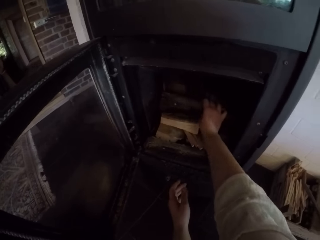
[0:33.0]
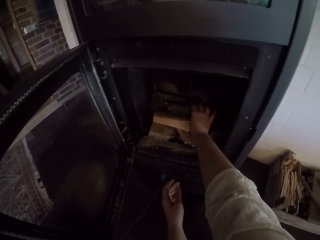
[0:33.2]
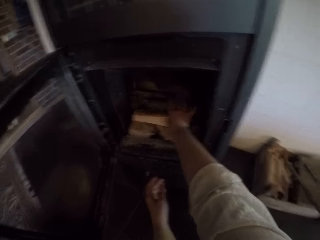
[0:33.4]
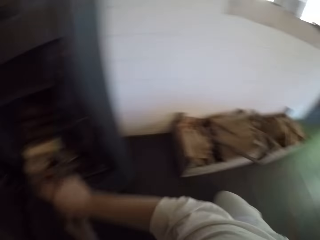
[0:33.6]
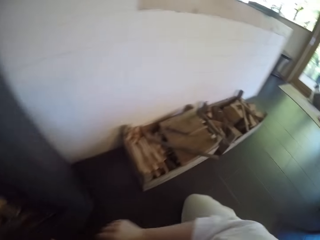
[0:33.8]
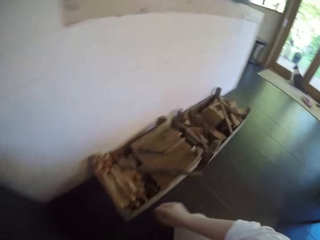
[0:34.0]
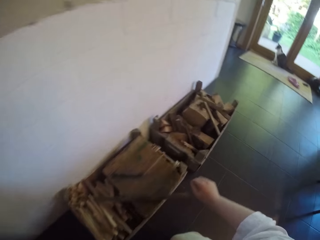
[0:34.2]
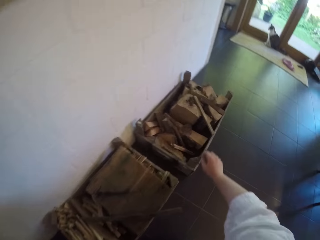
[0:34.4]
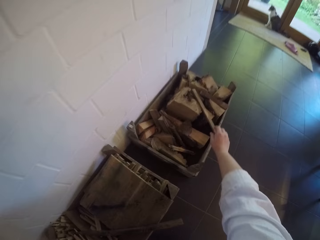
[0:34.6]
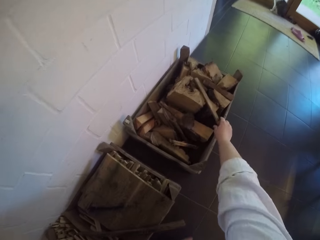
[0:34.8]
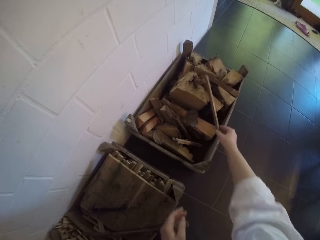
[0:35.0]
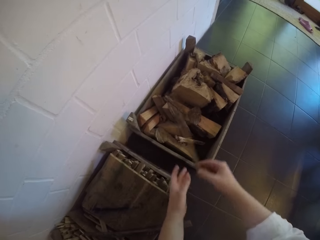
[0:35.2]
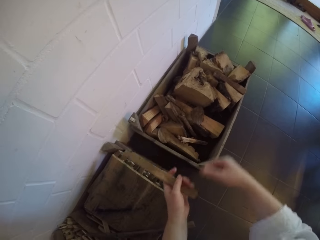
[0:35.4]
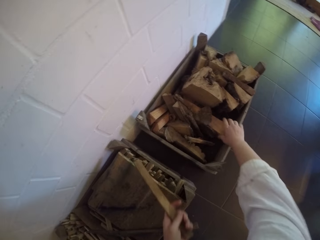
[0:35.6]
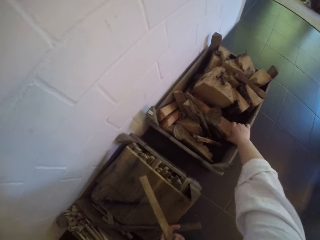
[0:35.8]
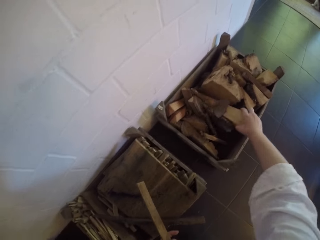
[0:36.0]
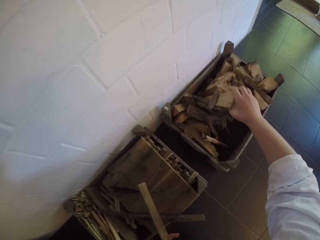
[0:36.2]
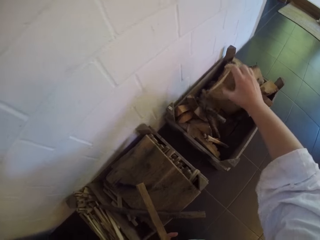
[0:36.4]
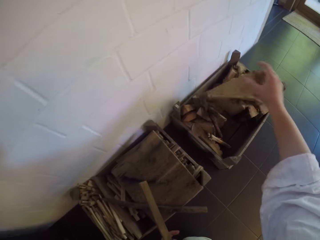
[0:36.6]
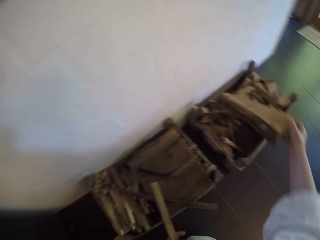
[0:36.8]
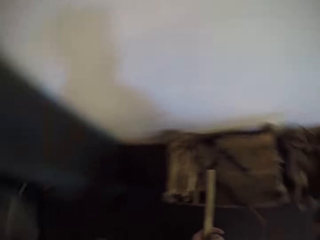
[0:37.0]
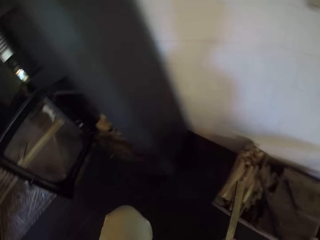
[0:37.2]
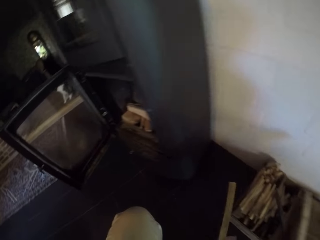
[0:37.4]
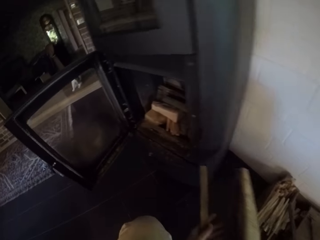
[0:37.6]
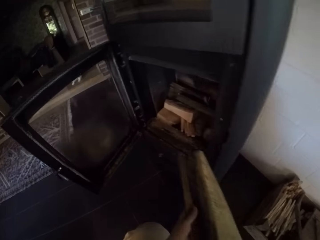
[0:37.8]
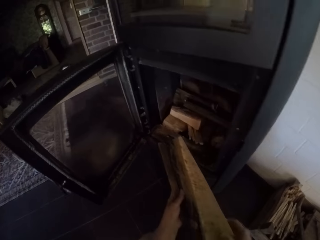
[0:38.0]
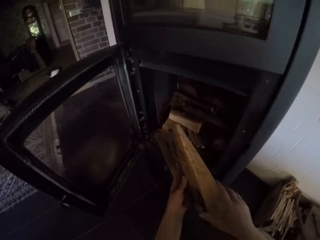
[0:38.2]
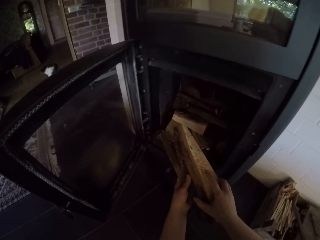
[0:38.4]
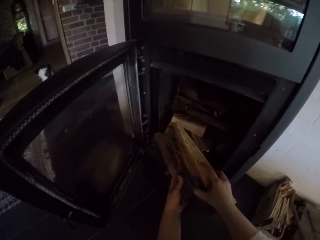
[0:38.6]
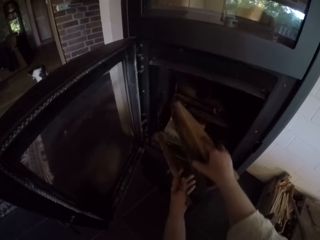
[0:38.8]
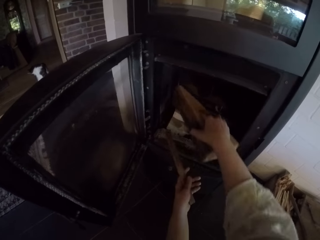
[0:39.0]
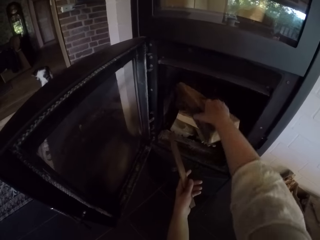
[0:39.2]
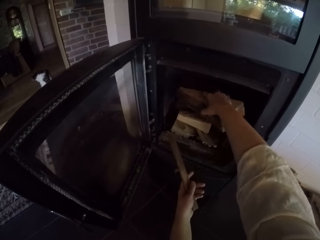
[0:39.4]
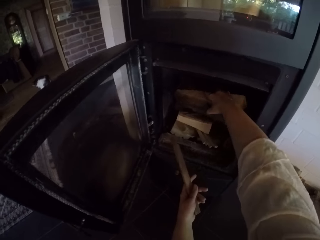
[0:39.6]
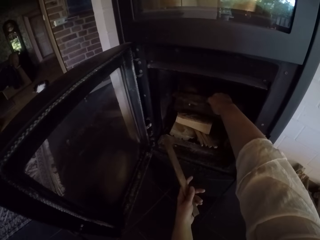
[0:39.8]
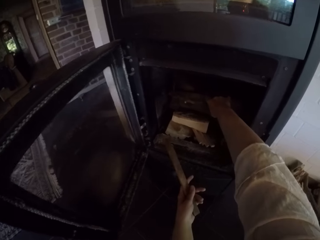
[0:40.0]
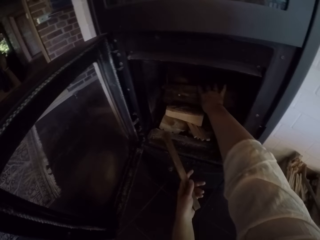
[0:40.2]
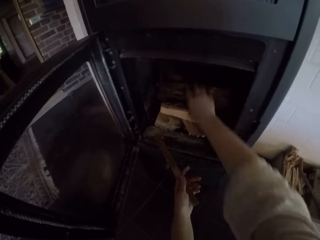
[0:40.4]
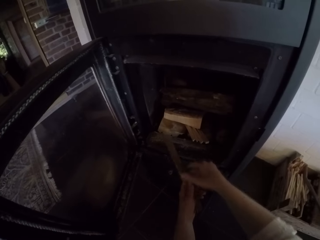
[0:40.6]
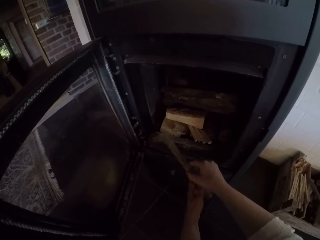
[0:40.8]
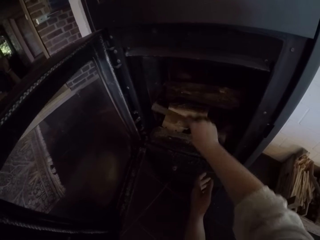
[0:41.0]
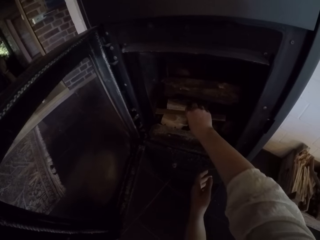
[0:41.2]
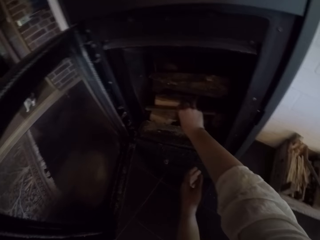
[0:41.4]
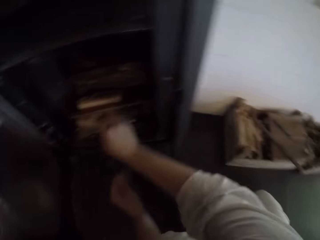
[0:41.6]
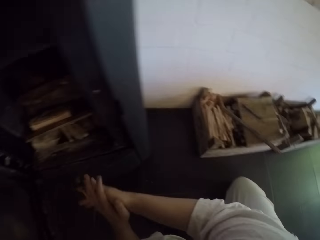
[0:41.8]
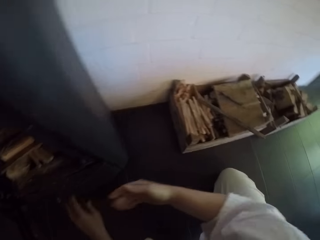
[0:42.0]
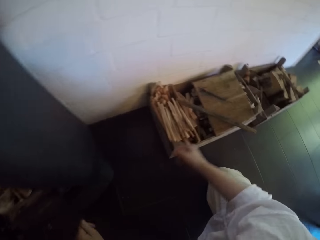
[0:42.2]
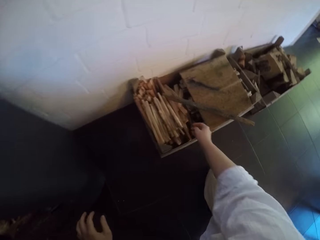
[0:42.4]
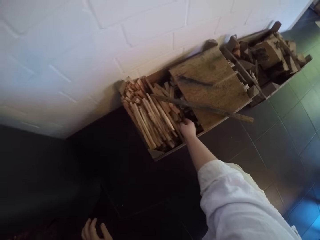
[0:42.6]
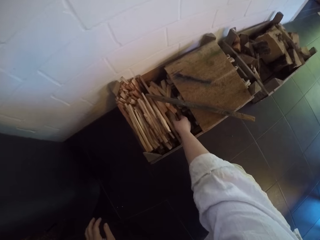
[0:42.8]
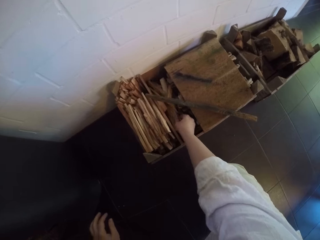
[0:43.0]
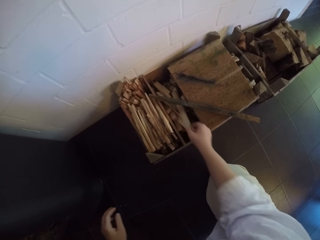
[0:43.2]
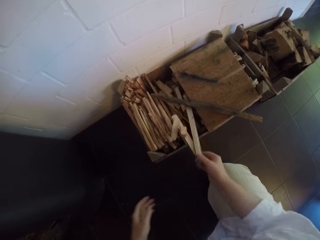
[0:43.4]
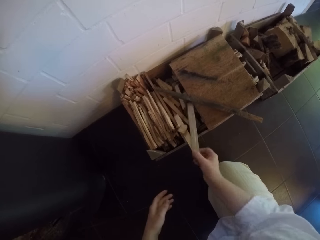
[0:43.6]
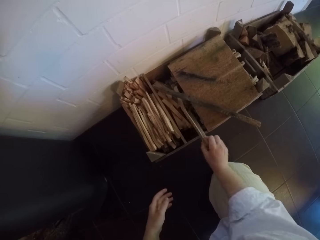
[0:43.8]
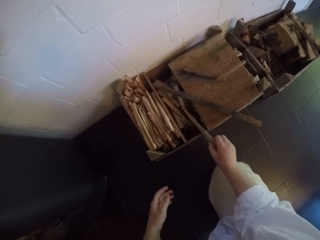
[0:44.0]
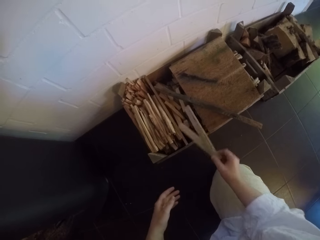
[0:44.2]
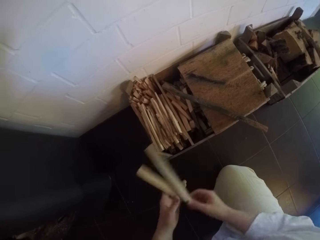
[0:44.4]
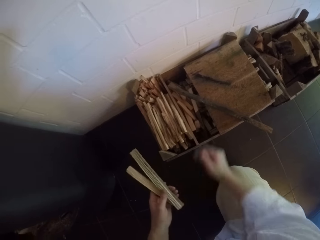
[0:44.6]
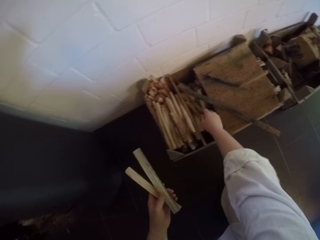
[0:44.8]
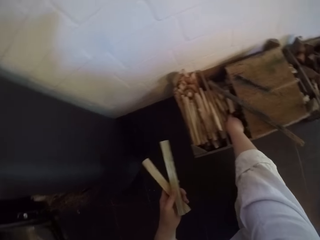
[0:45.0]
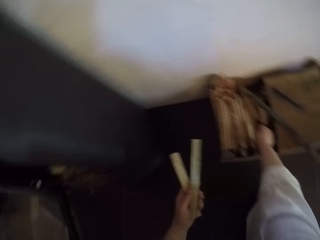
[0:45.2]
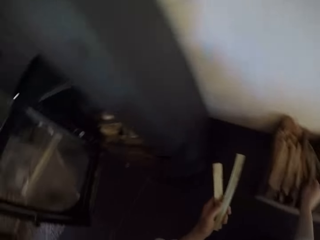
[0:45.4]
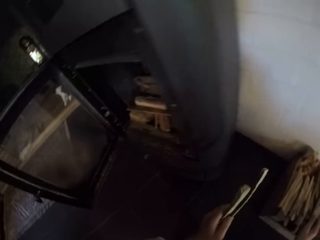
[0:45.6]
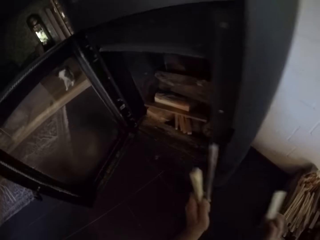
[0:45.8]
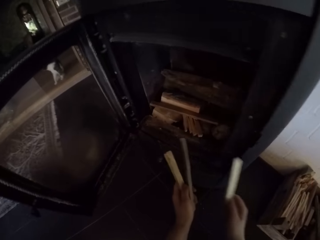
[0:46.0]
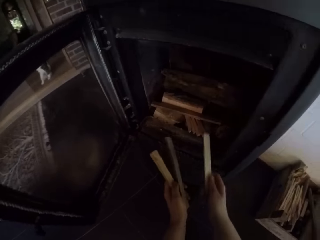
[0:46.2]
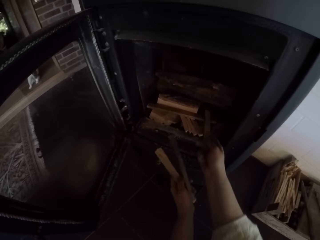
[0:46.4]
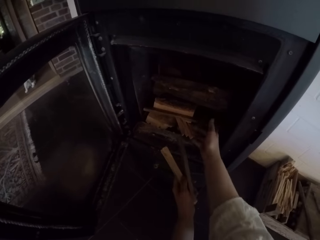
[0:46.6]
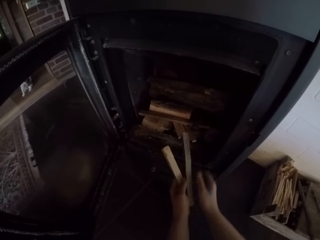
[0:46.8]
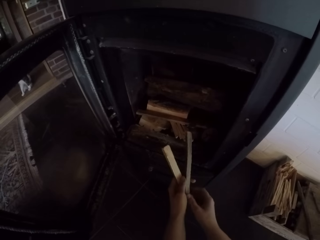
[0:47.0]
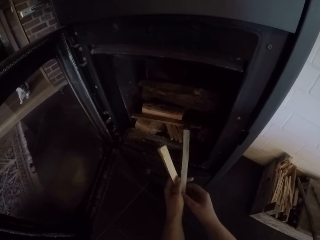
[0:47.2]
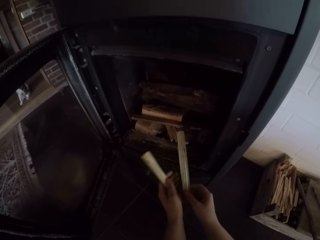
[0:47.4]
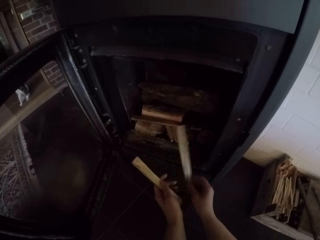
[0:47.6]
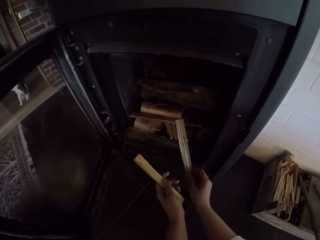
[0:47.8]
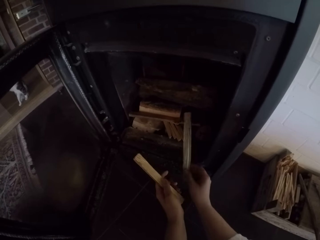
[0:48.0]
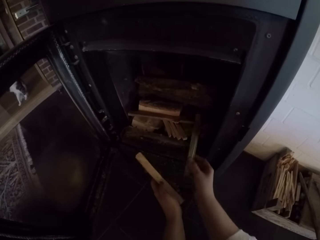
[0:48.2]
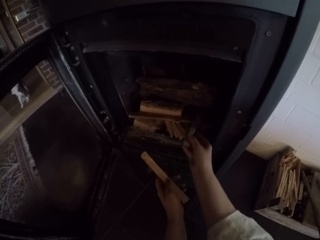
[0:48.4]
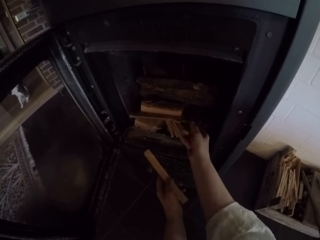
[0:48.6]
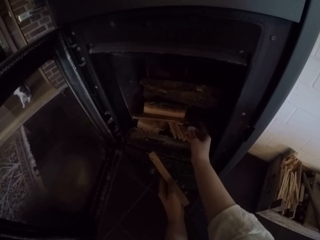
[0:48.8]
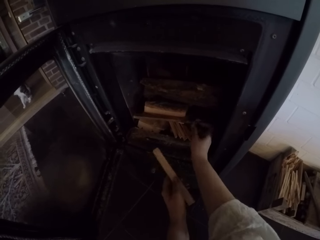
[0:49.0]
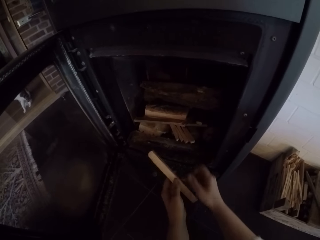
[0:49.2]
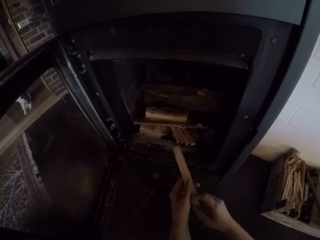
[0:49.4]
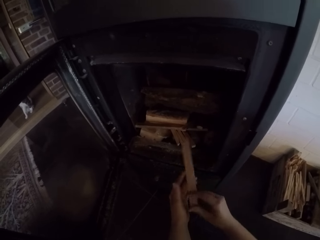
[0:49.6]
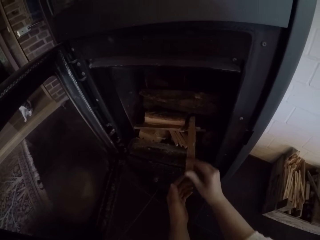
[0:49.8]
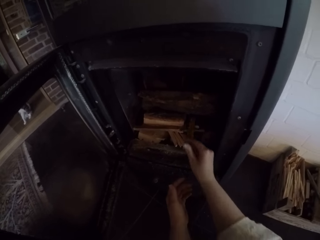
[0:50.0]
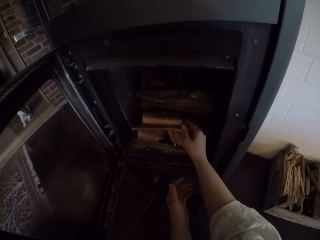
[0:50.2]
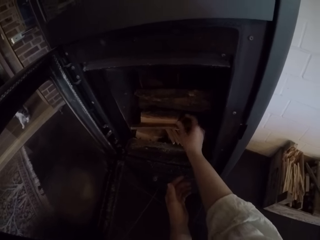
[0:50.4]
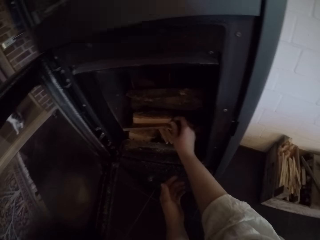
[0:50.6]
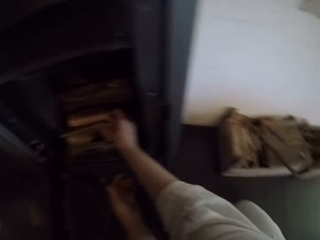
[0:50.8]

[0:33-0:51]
The camera wearer picks up two pieces of firewood. They put the pieces of firewood inside the pellet stove. They pick up small pieces of wood. They put the pieces of firewood inside the pellet stove.

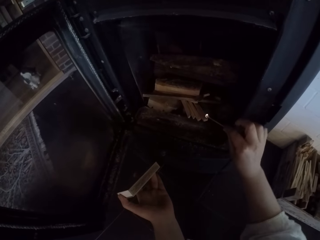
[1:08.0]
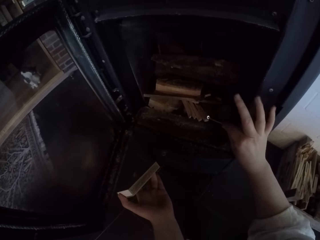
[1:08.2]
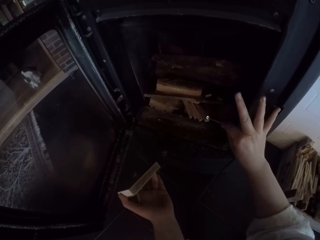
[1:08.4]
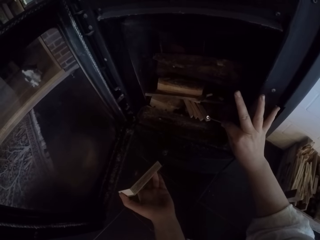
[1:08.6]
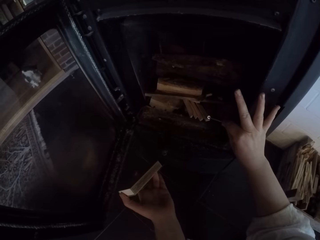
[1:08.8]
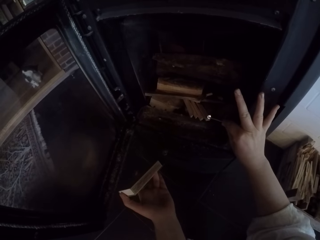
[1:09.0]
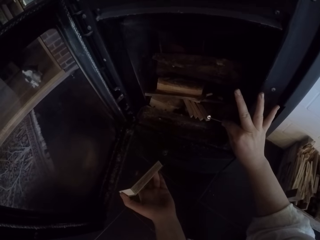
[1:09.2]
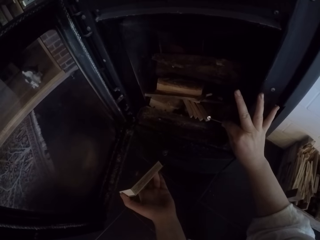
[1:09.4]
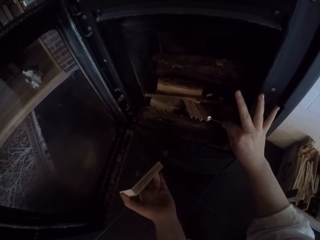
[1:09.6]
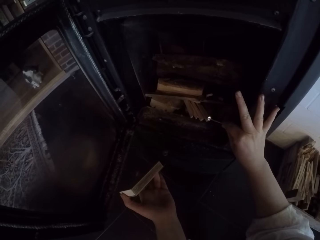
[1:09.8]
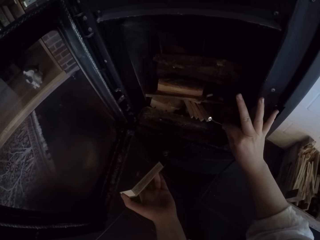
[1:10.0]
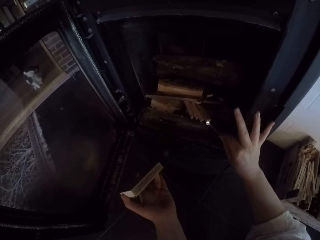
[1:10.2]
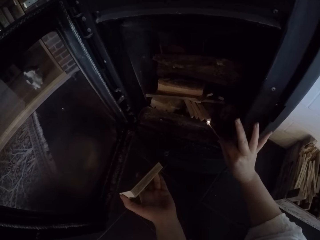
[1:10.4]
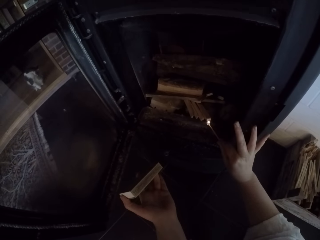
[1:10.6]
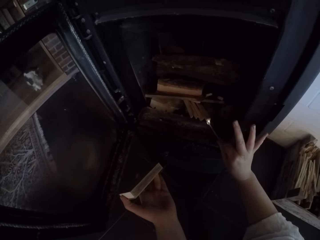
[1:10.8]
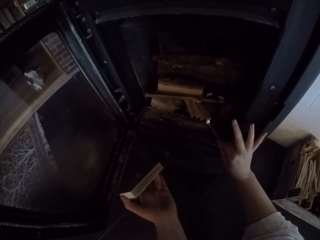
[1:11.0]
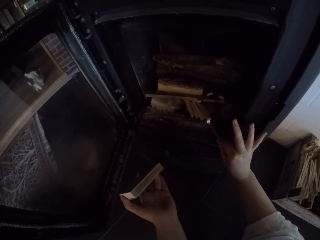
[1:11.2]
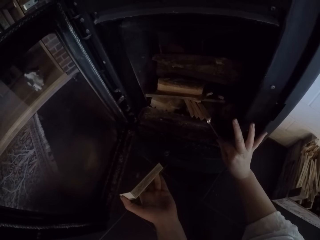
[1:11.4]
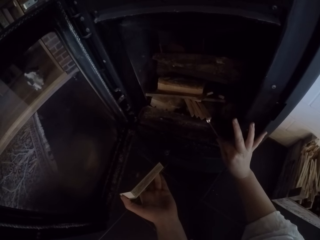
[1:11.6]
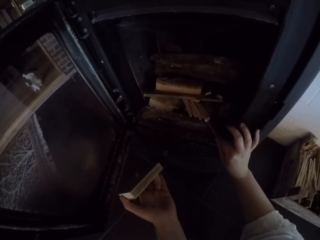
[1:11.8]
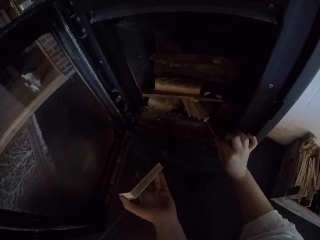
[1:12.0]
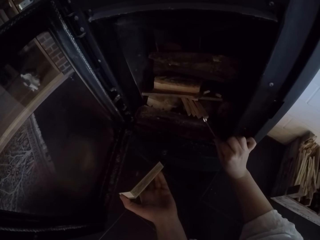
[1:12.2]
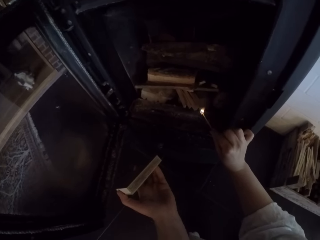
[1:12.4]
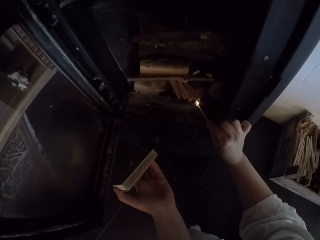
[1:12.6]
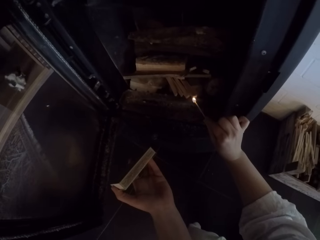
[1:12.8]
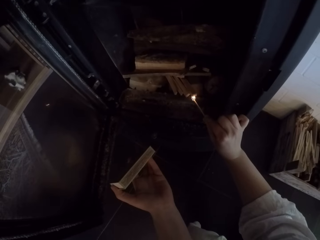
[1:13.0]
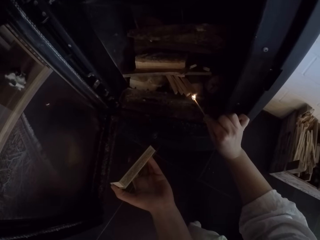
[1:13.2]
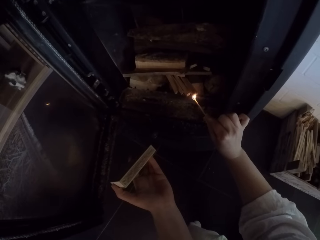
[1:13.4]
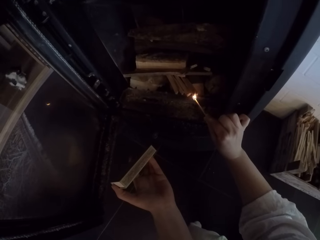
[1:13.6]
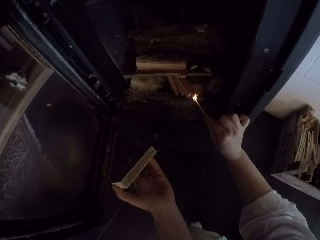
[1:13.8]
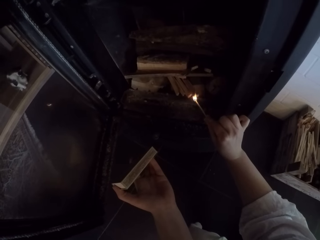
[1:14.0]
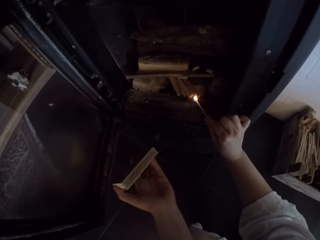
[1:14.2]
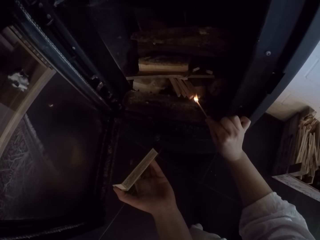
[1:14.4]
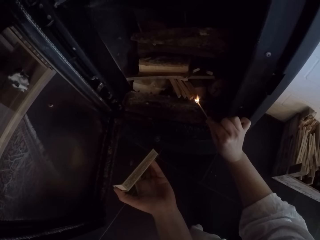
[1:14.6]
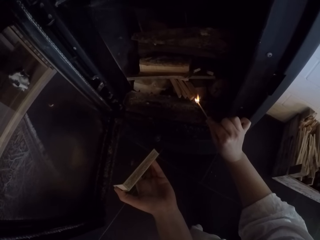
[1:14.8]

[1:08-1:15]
The camera wearer sets the firewood in the burner stove on fire.
